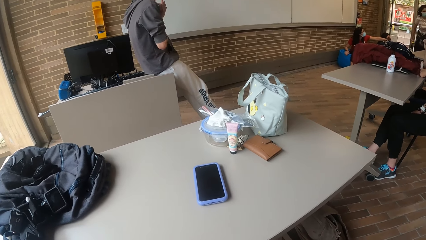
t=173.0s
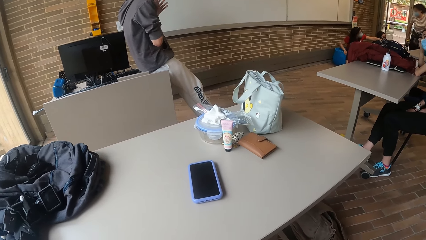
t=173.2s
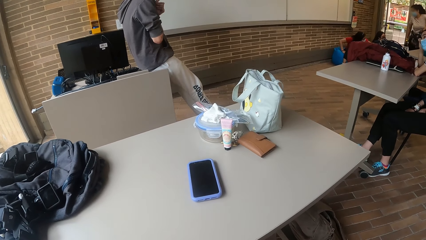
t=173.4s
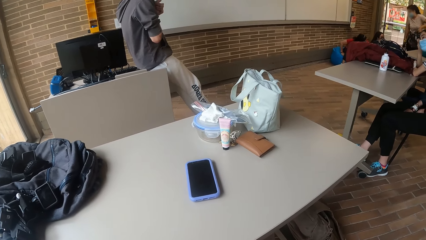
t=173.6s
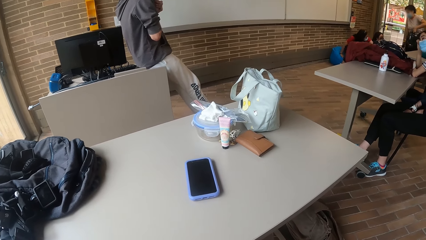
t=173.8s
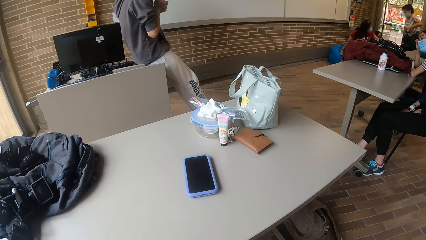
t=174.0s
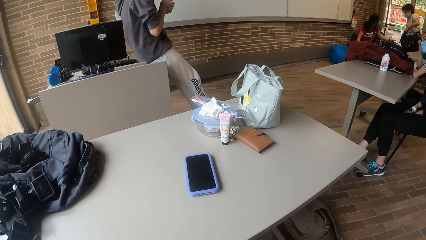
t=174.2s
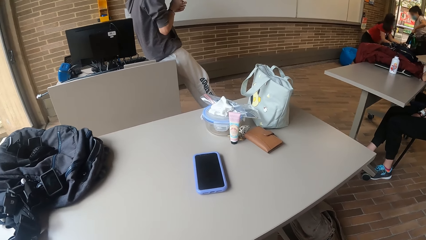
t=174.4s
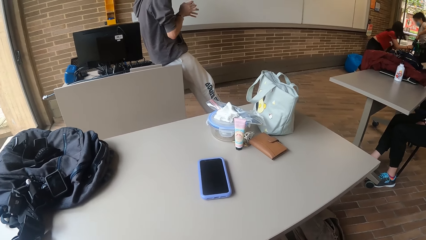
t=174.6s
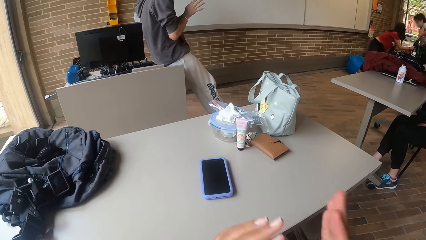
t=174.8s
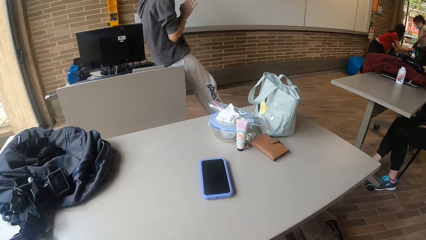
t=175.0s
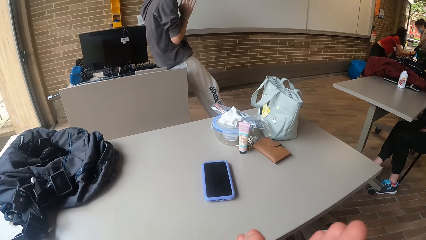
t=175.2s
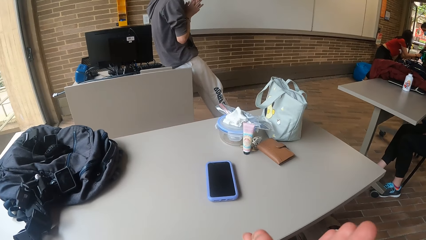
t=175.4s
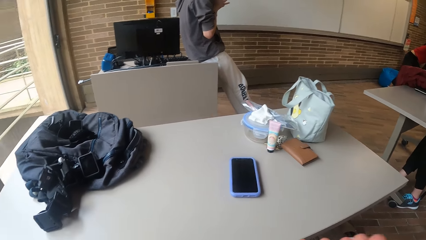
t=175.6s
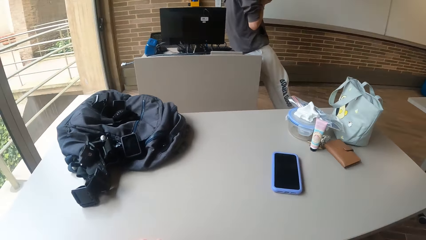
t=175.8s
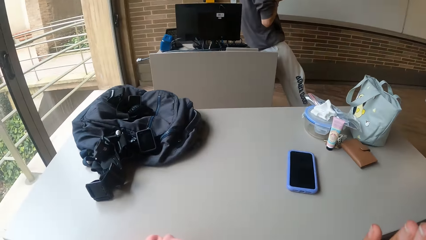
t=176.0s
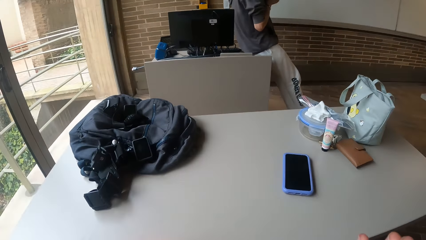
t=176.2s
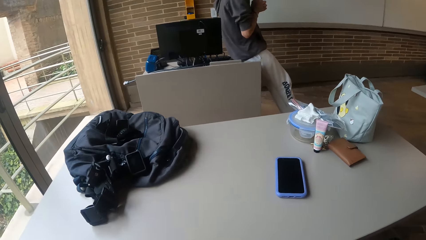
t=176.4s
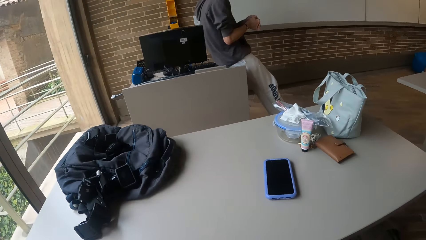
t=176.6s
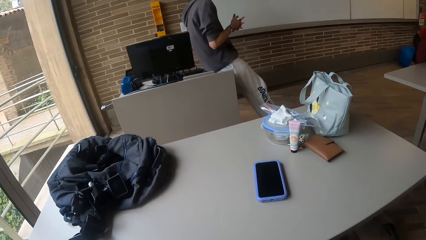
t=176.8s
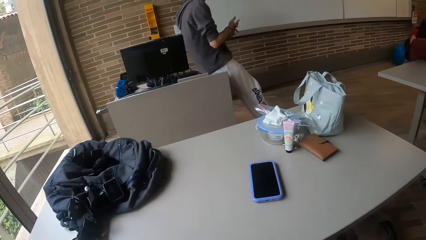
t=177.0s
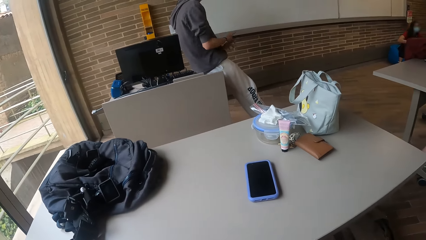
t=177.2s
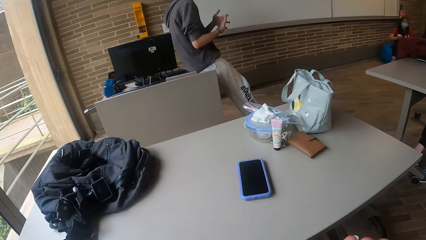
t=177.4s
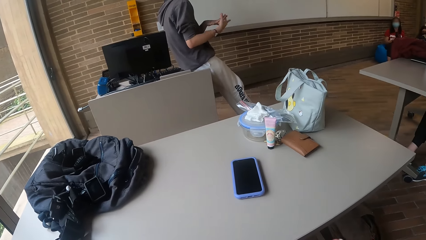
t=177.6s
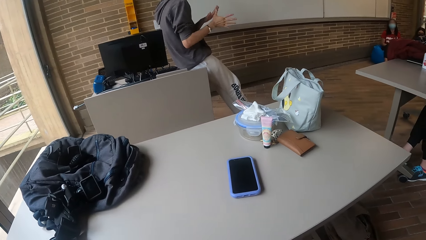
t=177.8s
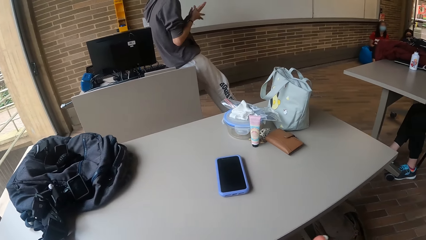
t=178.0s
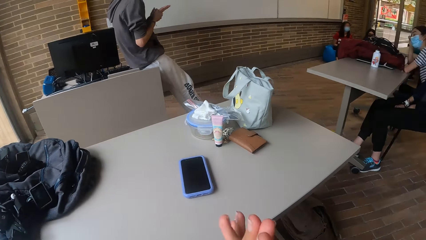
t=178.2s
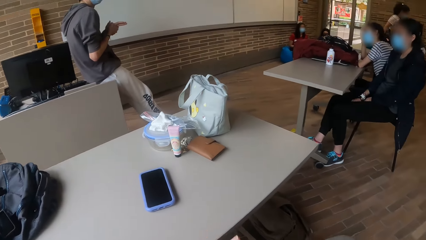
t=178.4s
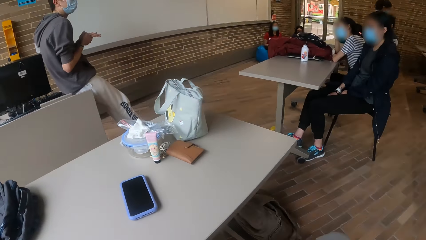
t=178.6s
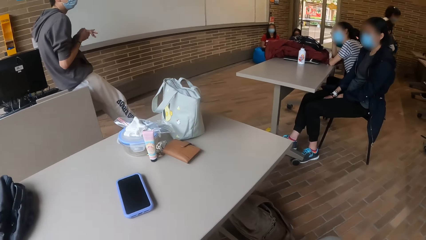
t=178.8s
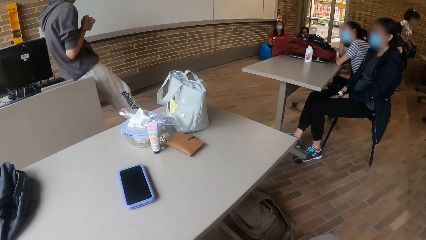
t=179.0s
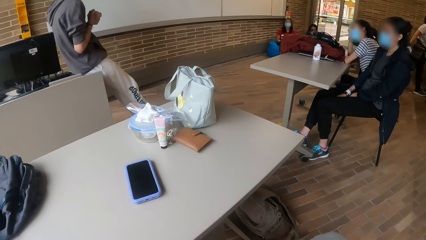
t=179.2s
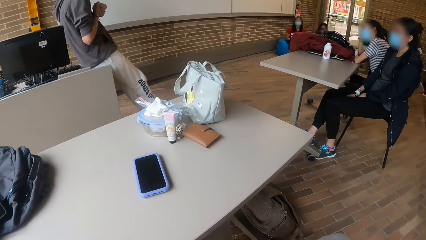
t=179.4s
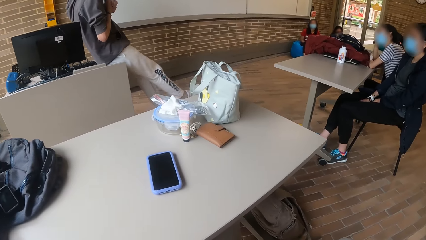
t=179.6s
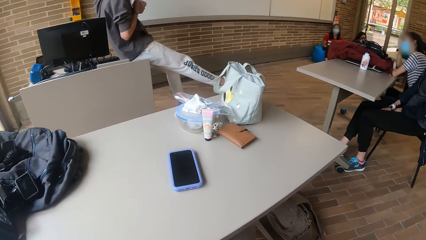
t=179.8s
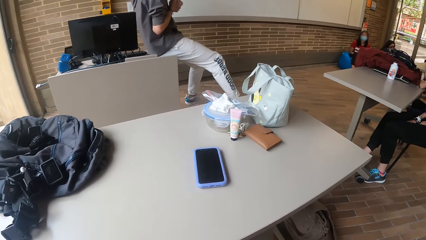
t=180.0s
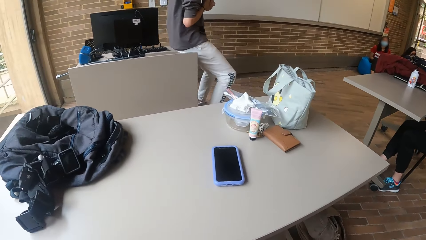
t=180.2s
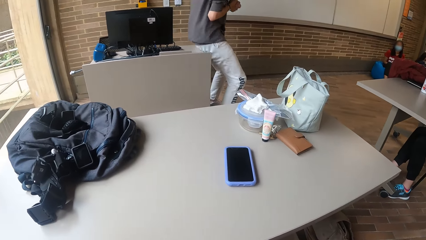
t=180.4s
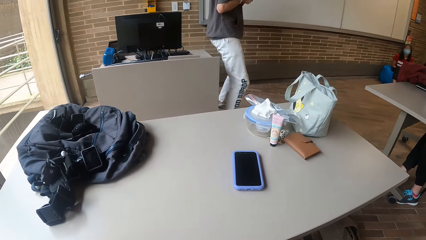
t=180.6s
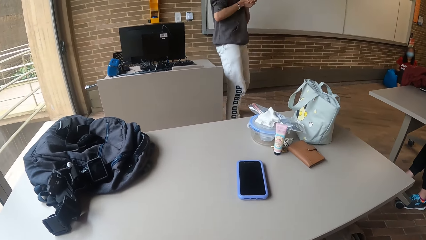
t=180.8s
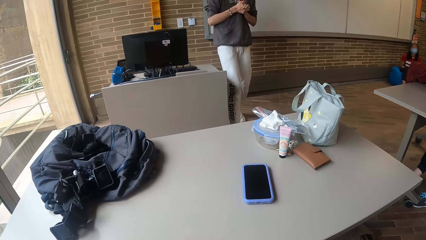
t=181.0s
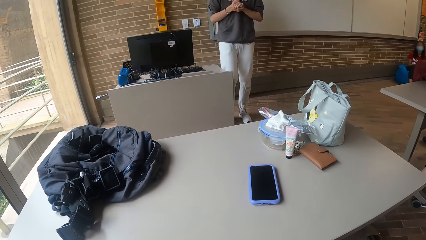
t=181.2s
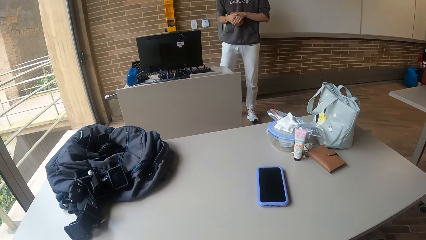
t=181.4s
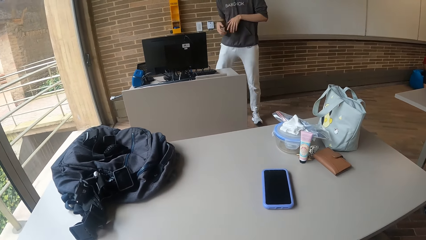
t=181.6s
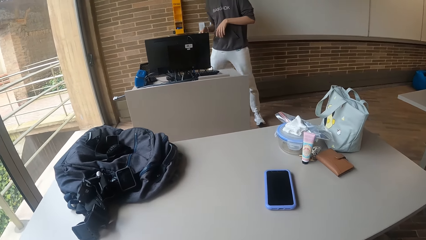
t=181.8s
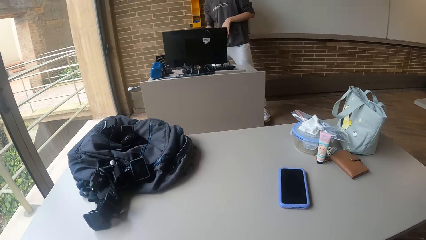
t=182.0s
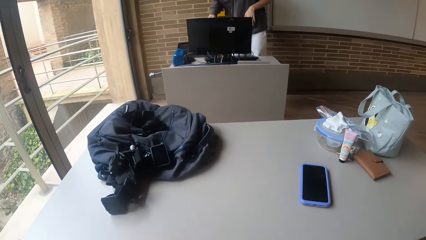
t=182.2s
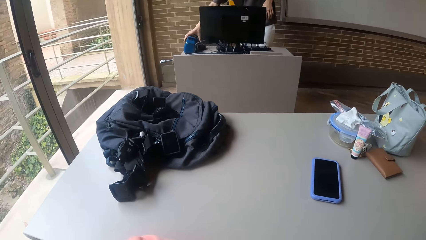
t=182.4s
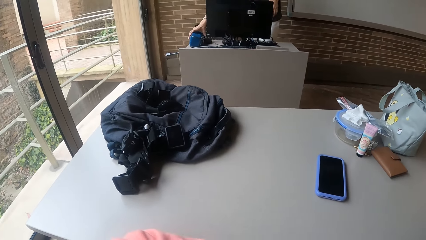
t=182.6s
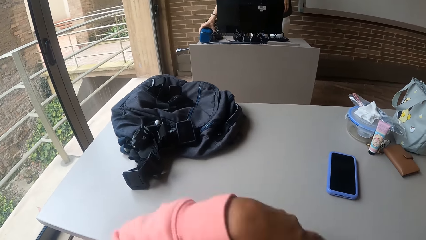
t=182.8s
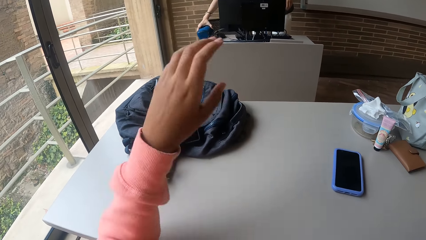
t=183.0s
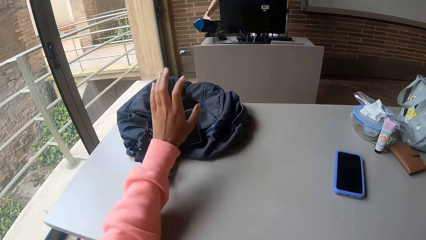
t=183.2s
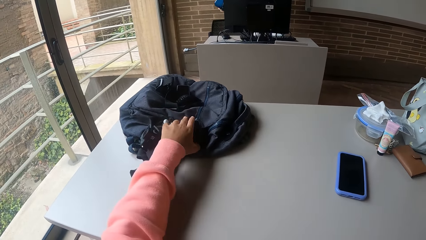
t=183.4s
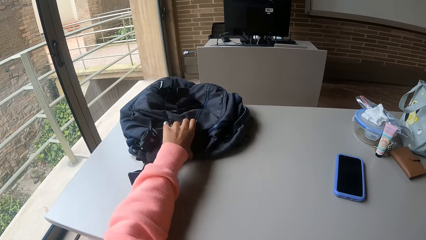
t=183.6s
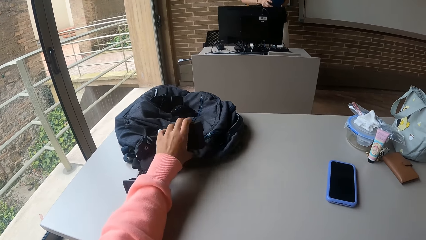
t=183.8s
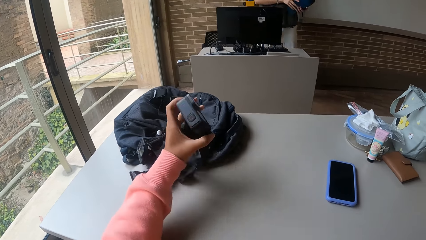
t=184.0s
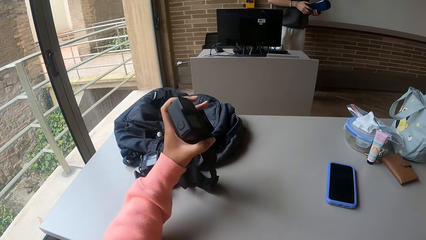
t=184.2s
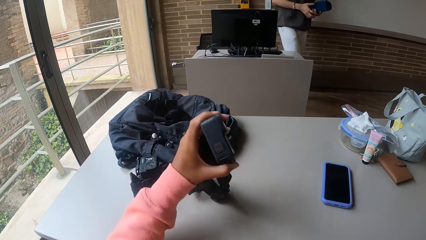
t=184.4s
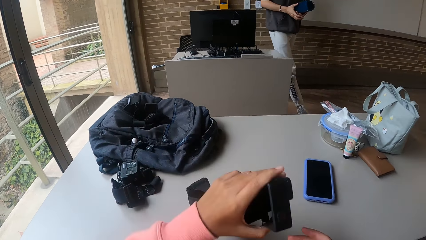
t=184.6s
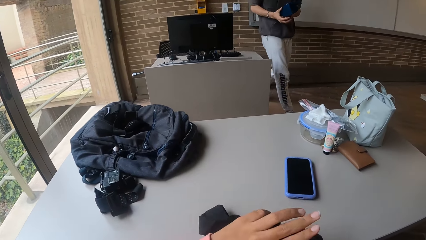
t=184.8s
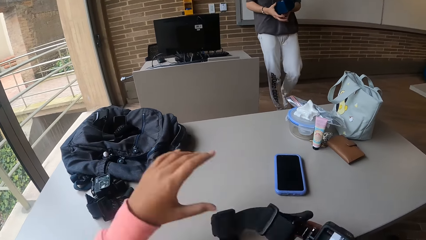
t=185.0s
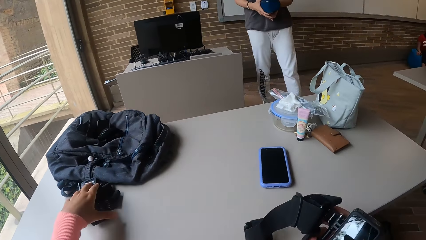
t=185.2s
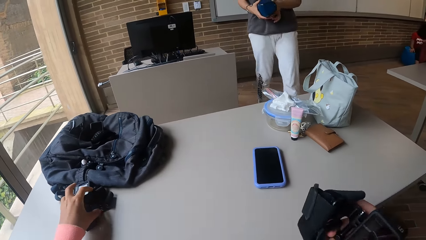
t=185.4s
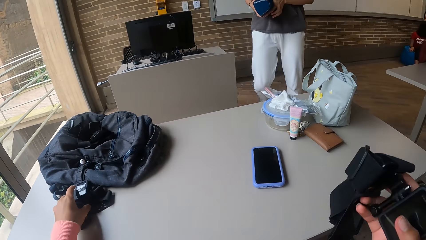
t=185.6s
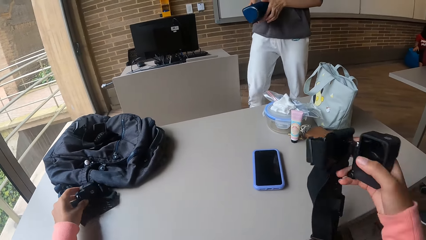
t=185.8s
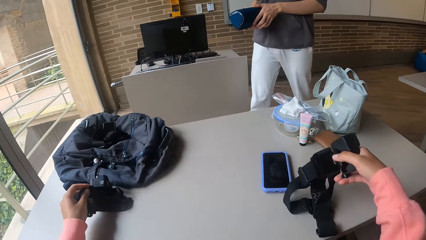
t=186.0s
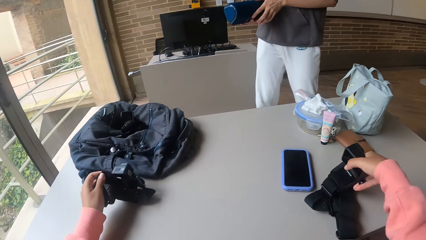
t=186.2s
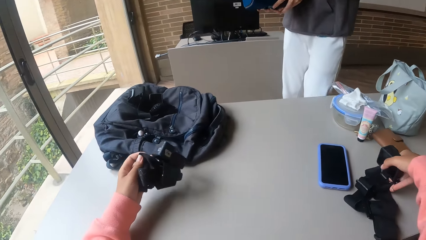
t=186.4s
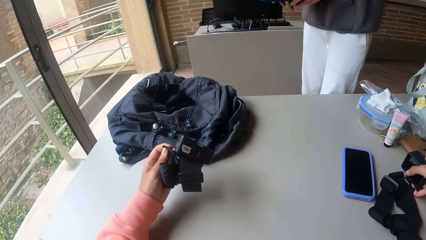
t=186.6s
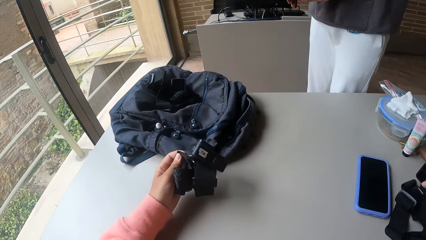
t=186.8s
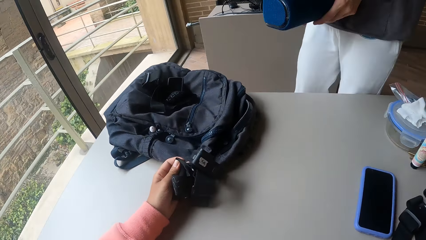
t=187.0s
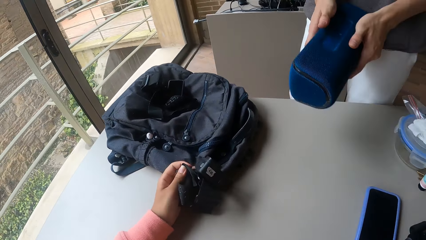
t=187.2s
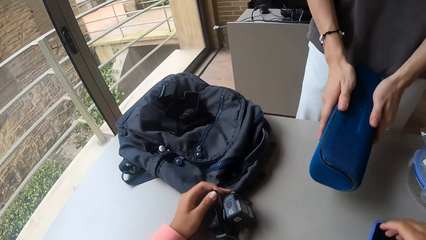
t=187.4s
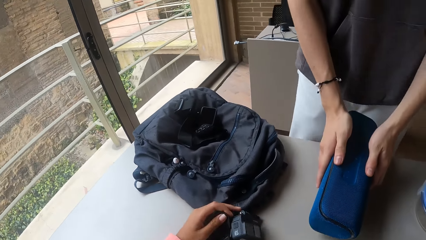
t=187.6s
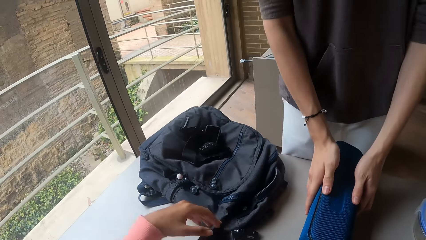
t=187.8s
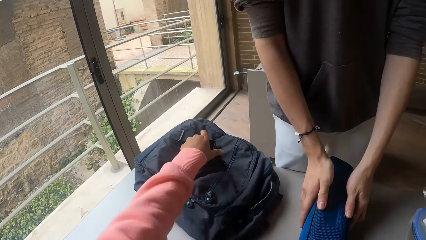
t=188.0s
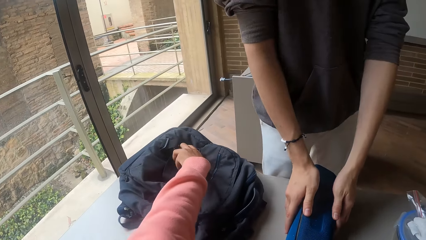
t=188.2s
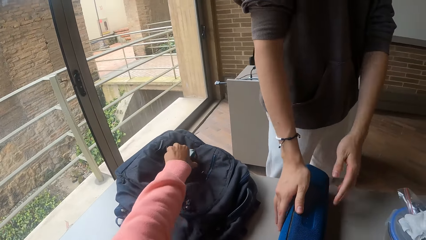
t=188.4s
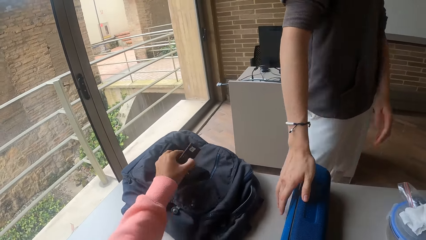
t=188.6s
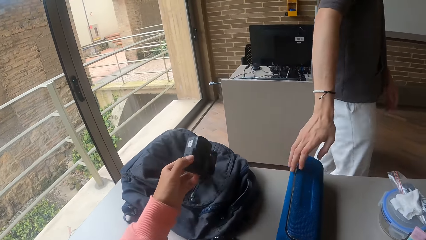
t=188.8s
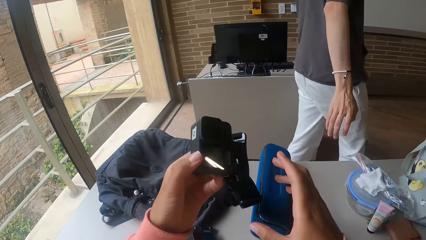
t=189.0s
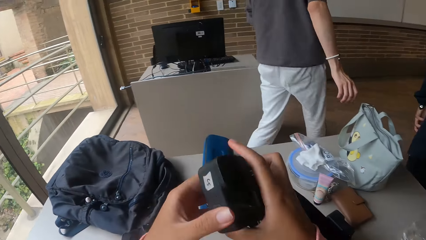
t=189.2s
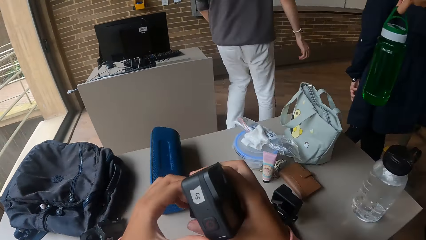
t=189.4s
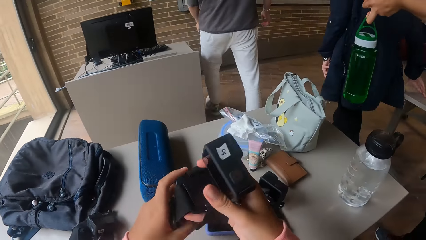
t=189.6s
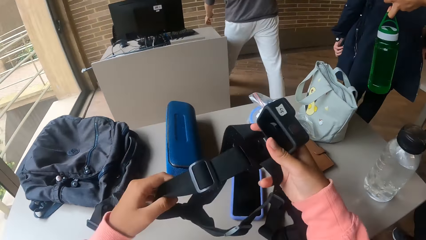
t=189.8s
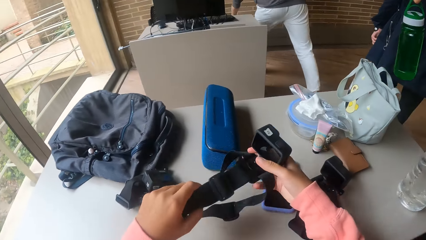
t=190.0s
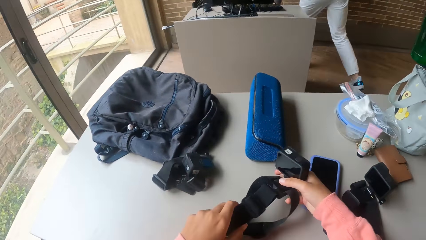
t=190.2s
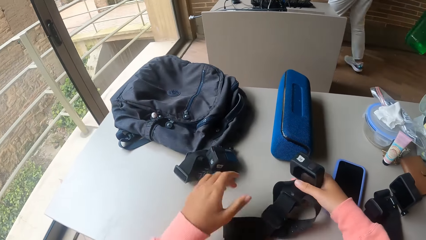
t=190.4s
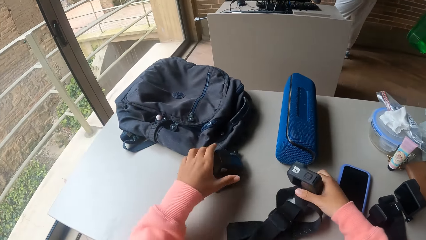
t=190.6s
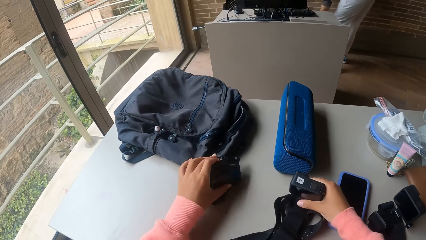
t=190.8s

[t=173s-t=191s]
The woman interacts with another woman. A person holds the drinks. The man stands from a table. The man picks up a Bluetooth speaker or radio from the table with his right hand. The camera wearer picks up the head camera from the backpack on the table with his left hand. The man passes the Bluetooth speaker in his right hand to his left hand and holds the Bluetooth speaker with both hands. The camera wearer passes the head camera in his left hand to his right hand. He picks up the head camera from the table with his left hand. He drops the head camera in his right hand on the table. He holds the camera on both hands. The man drops the Bluetooth speaker in his hands on the table. The camera wearer drops the head camera in his left hand on the table. He picks up the head camera from the backpack on the table with his left hand. He holds the head camera with both hands. He puts the radio on the office table.
